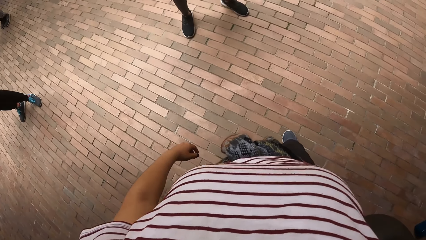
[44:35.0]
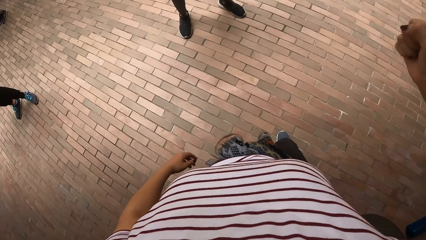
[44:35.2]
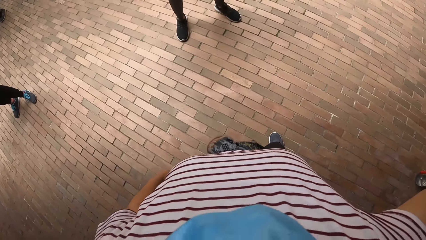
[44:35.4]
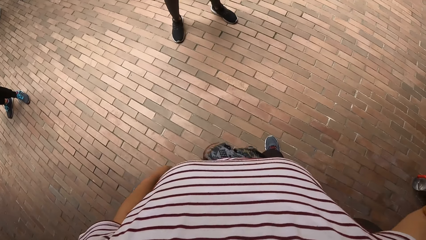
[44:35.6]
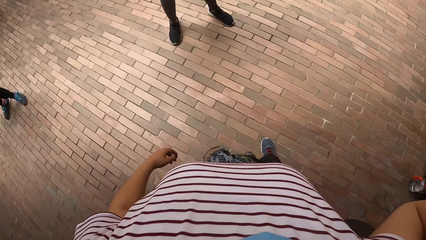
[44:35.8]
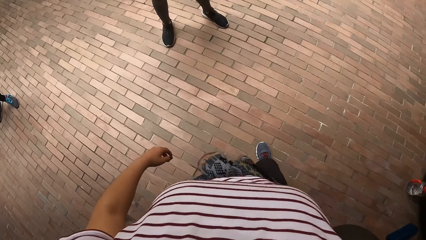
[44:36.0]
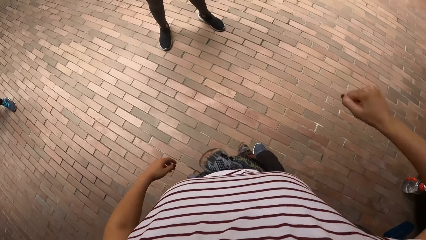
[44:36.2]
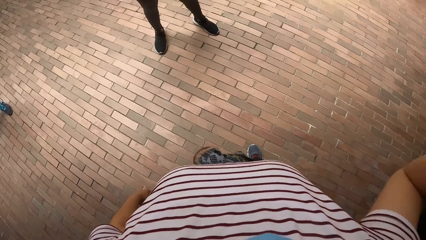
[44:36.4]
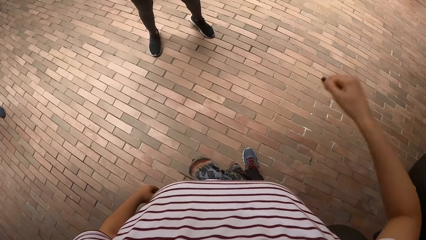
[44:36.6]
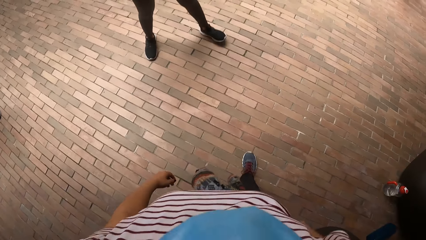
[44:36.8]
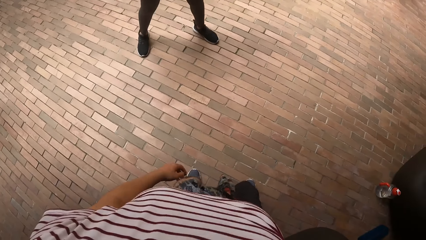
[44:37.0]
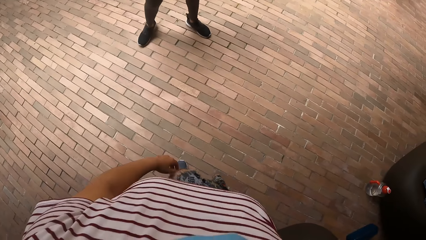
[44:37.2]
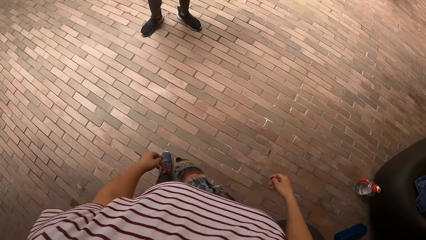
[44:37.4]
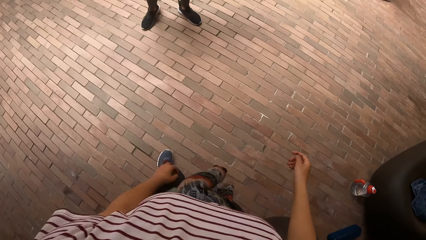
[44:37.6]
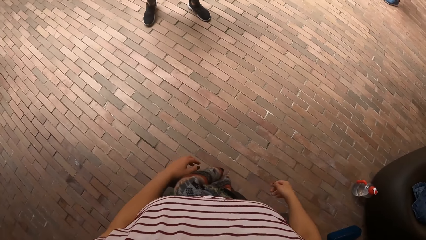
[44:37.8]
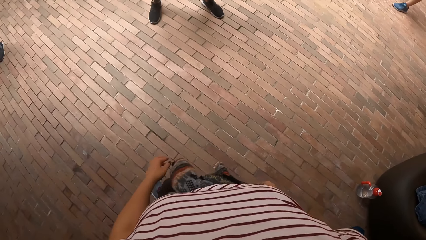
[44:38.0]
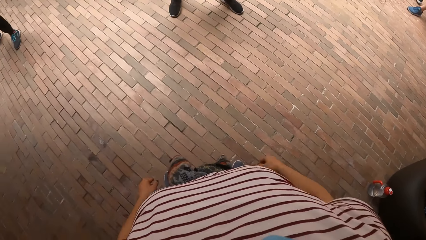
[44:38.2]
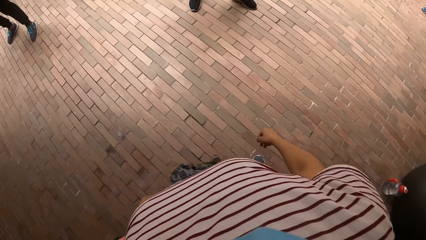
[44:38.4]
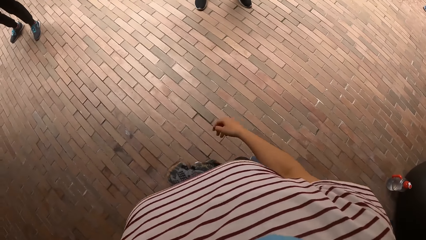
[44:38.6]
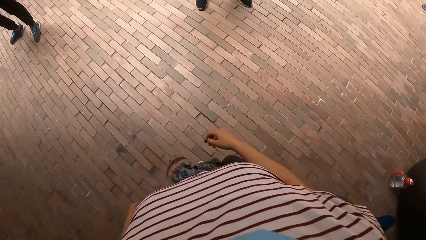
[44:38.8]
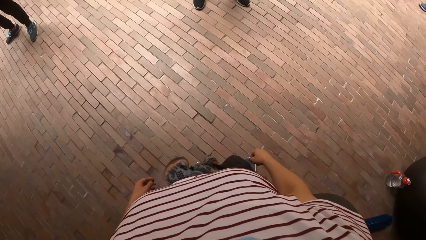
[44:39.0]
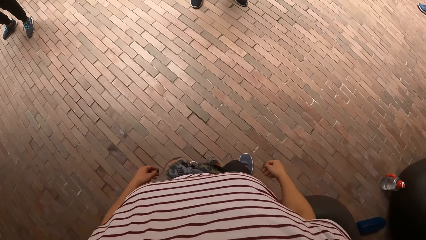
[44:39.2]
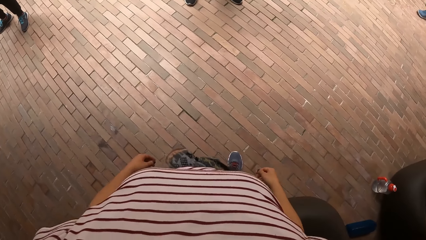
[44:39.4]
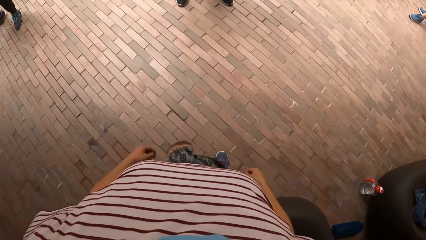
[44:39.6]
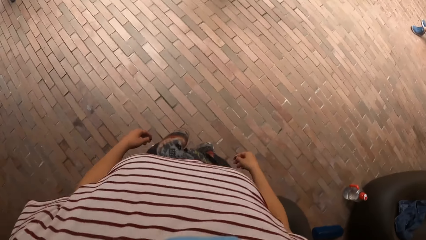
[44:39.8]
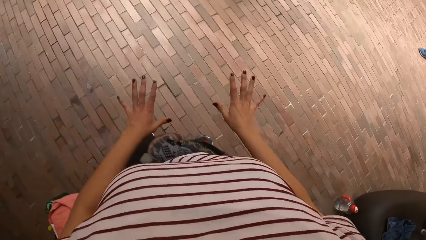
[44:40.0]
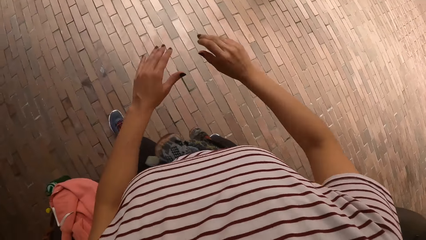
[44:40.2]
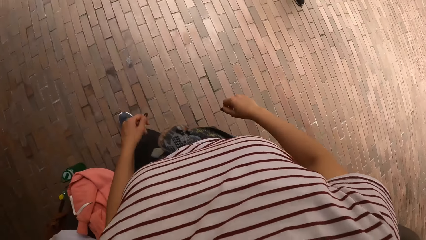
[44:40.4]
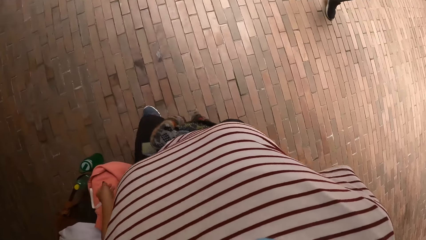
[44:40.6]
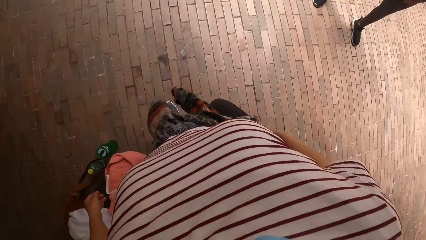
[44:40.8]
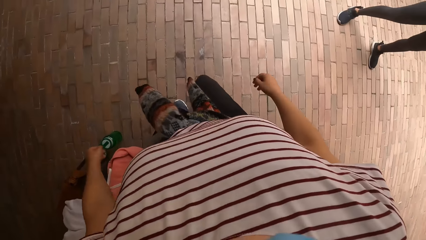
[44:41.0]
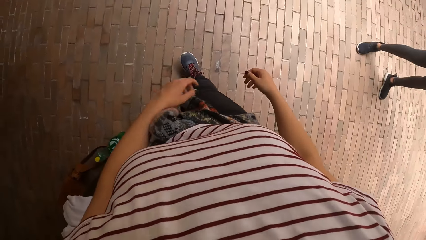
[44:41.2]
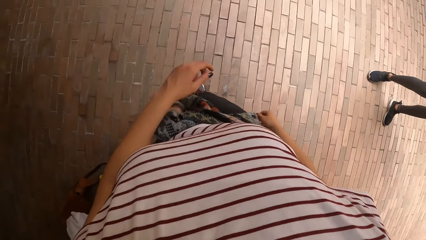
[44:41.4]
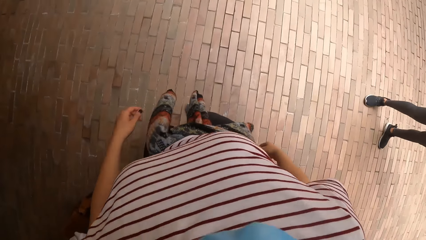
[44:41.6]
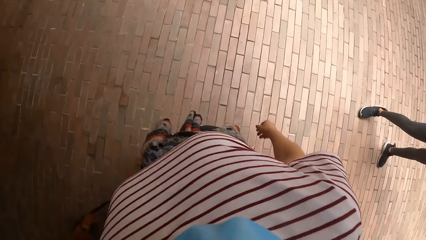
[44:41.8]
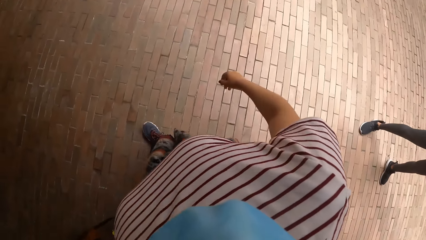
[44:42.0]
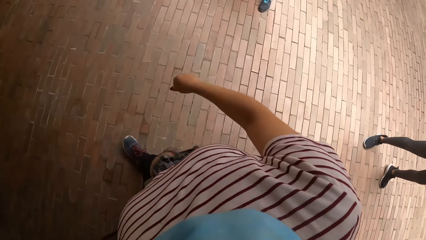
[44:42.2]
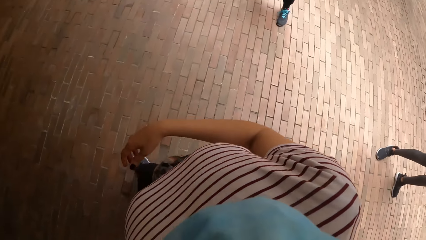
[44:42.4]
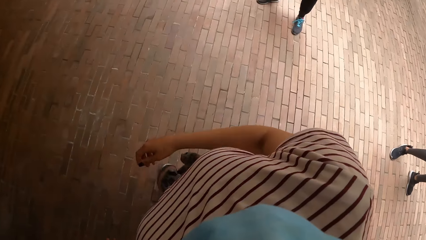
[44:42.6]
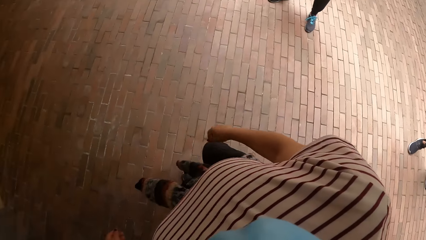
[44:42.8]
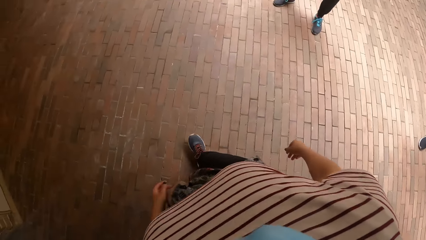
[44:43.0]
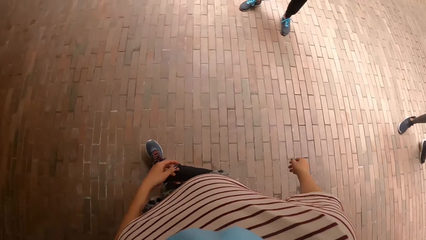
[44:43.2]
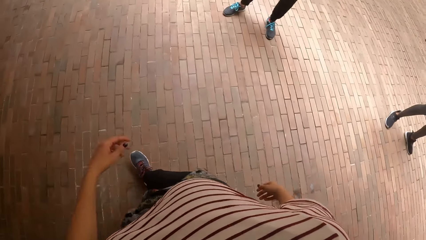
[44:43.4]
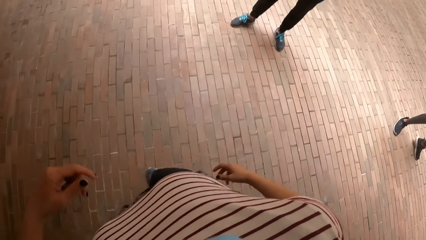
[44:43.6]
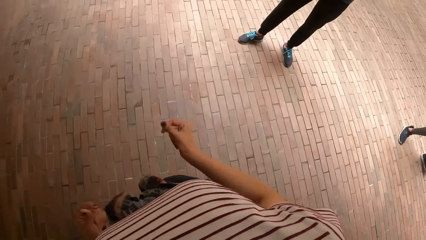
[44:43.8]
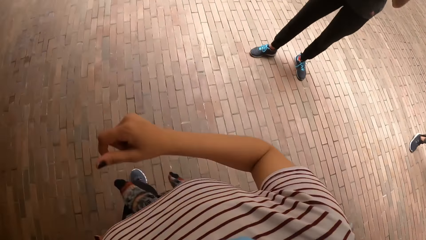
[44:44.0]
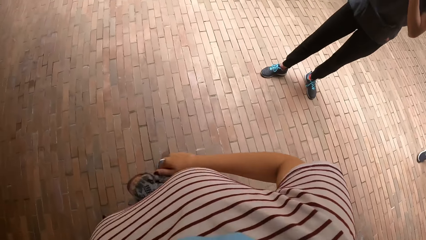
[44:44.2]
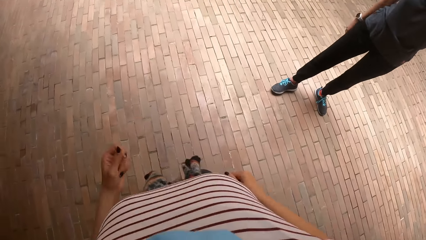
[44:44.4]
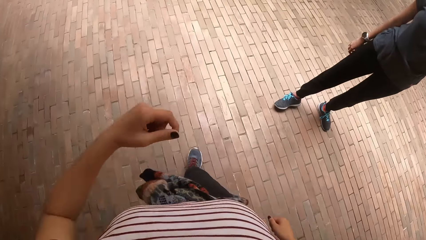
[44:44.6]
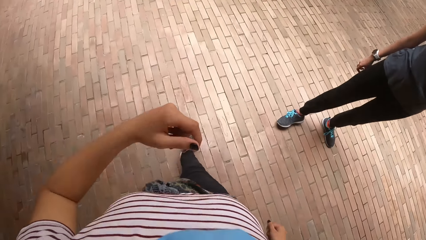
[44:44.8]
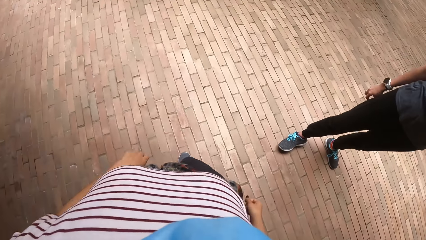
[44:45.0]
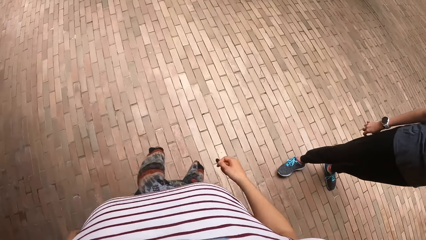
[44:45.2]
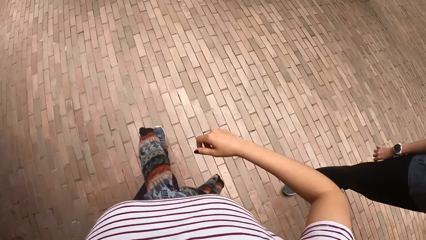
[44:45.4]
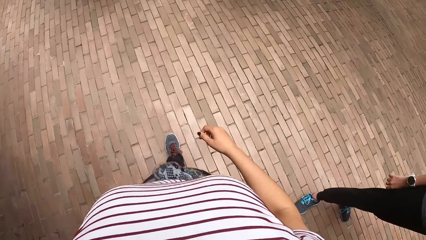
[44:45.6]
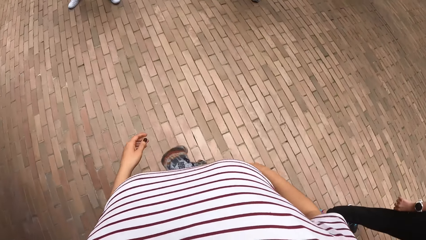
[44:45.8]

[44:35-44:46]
The camera wearer moves in the compound. She spreads her hands.

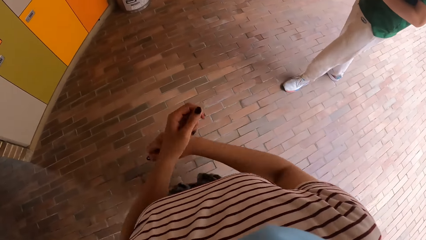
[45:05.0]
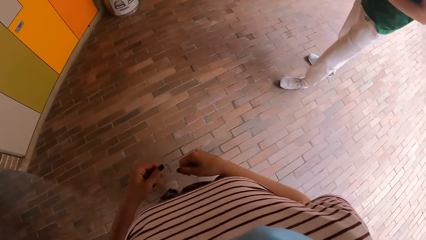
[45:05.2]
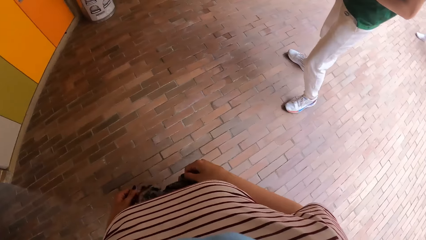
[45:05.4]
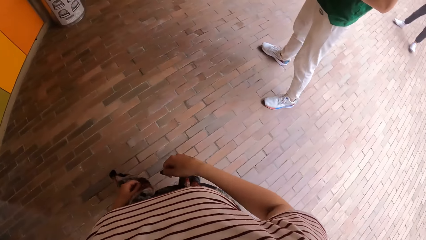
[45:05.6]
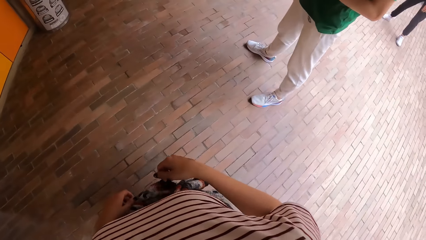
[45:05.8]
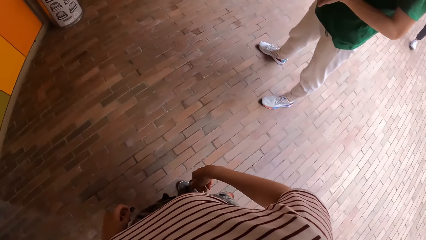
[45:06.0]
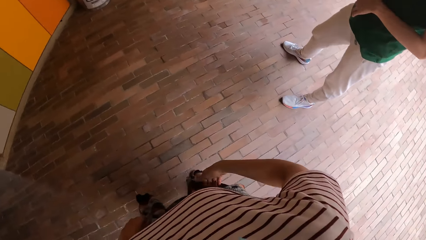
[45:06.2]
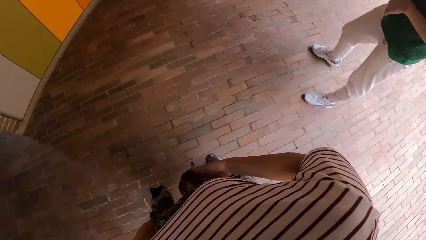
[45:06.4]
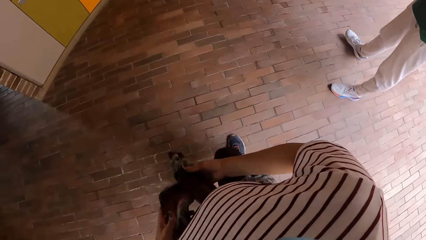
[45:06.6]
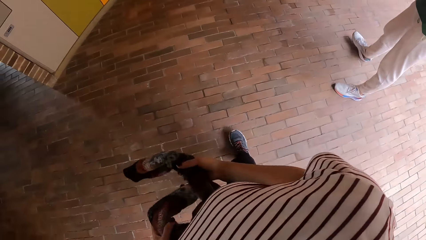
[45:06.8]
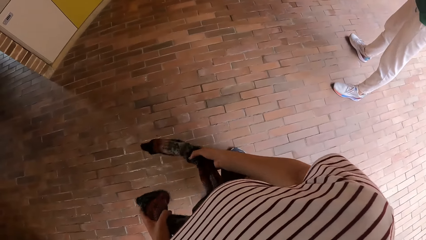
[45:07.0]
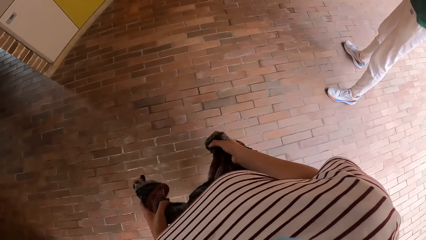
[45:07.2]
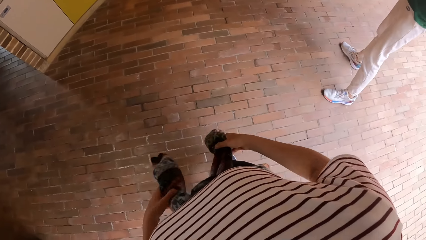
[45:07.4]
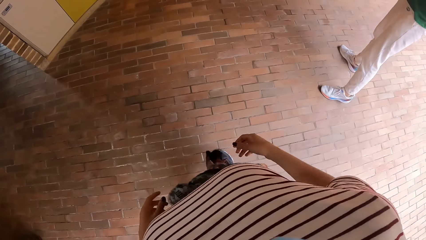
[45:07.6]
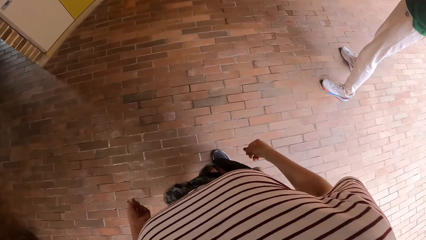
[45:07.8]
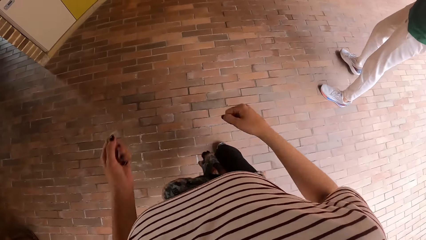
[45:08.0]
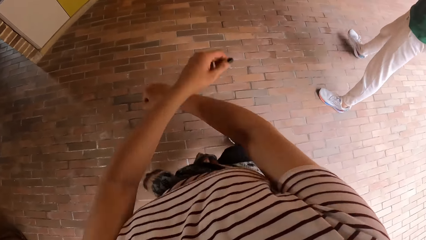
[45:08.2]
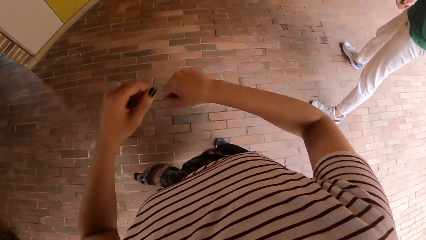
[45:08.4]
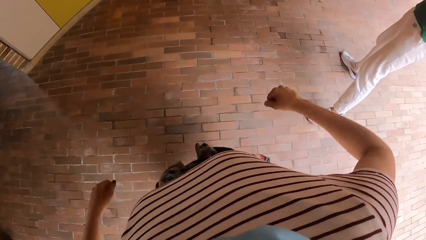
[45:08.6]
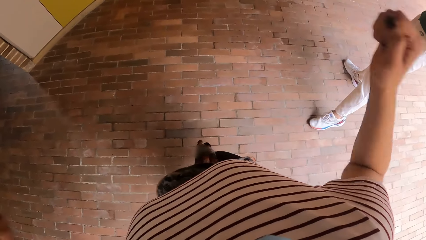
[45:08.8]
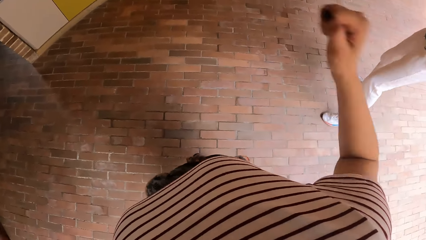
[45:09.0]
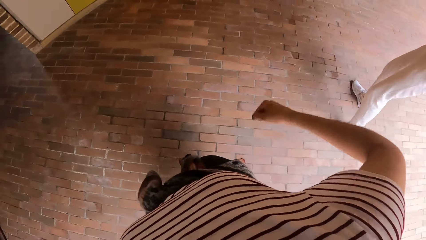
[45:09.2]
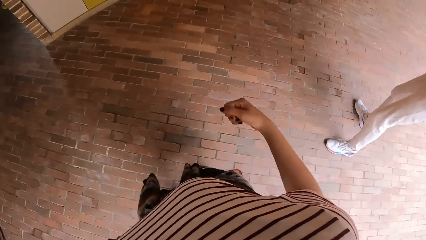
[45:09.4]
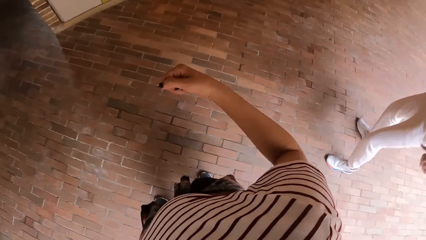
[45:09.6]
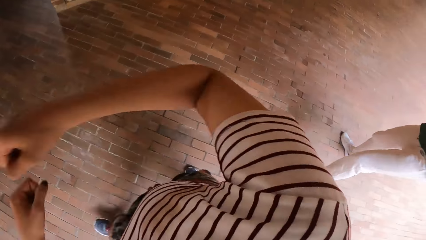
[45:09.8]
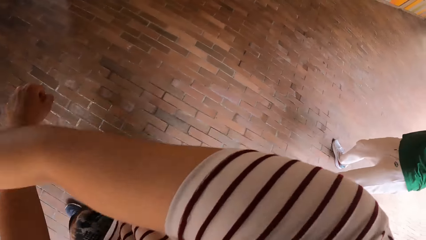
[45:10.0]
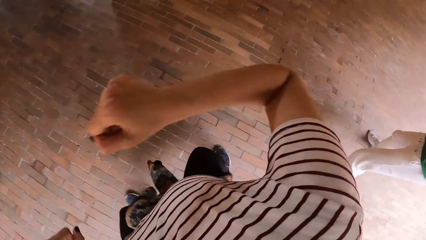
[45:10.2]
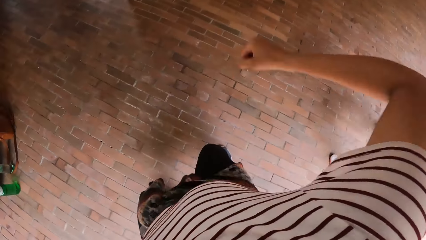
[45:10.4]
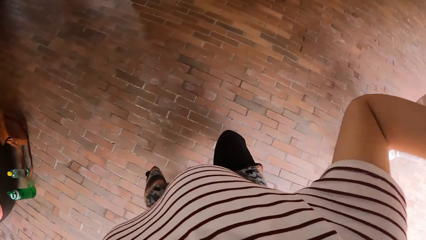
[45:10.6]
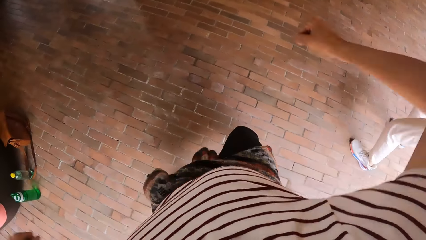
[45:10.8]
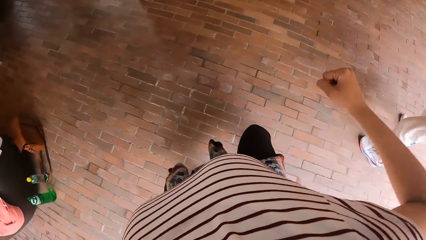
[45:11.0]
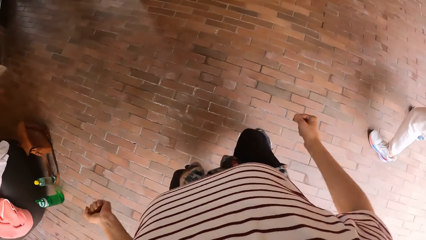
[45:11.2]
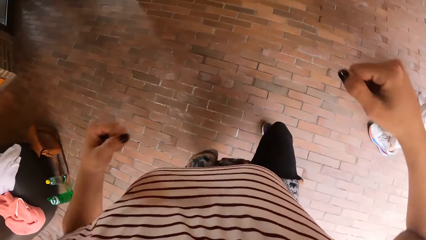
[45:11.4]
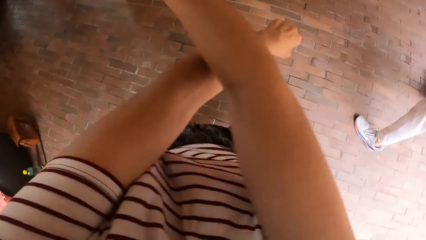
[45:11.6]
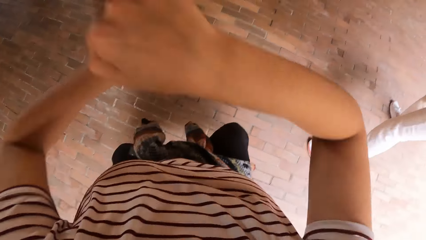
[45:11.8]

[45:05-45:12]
The camera wearer exercises her arms. She adjusts her garments. She dances in the compound.
